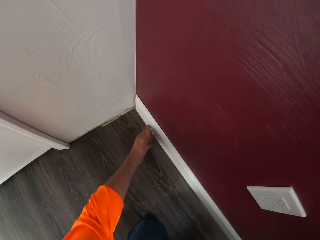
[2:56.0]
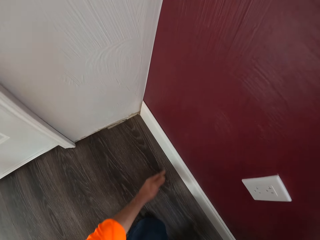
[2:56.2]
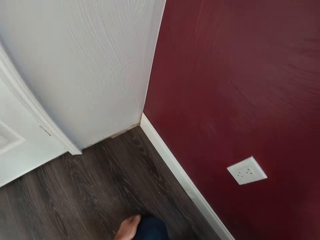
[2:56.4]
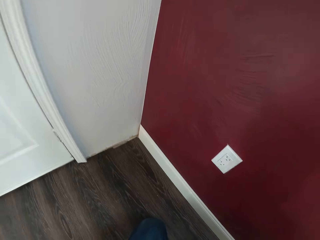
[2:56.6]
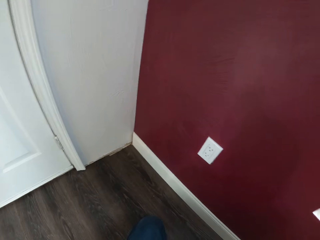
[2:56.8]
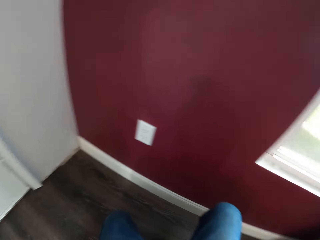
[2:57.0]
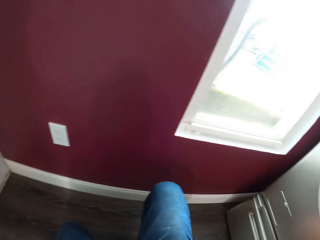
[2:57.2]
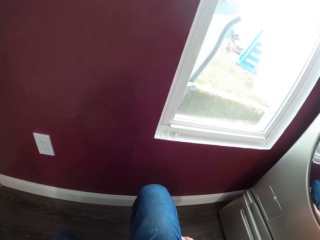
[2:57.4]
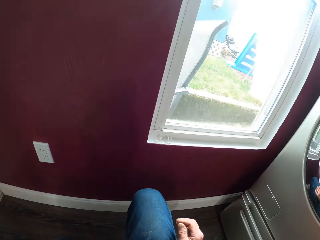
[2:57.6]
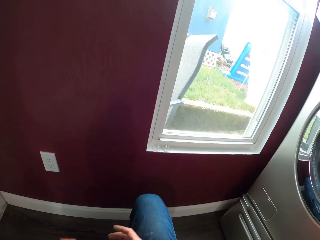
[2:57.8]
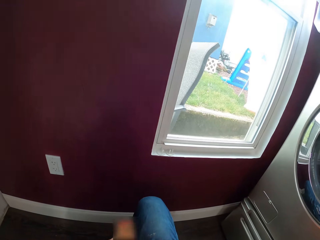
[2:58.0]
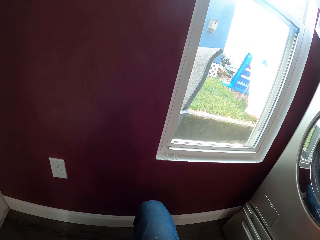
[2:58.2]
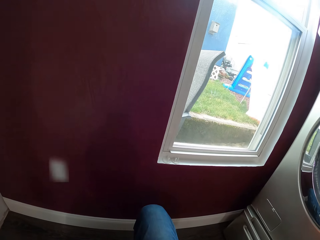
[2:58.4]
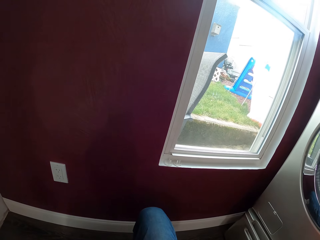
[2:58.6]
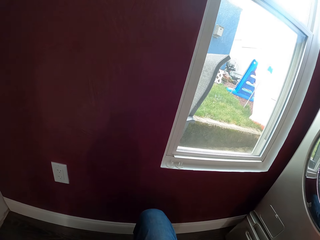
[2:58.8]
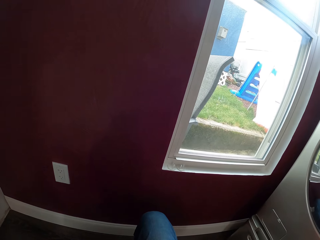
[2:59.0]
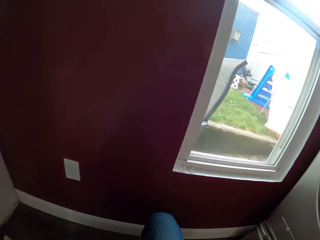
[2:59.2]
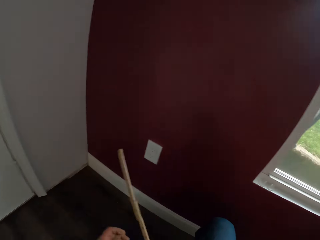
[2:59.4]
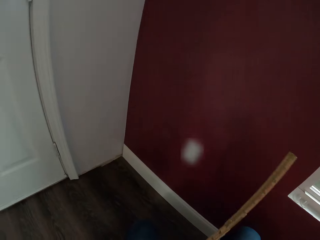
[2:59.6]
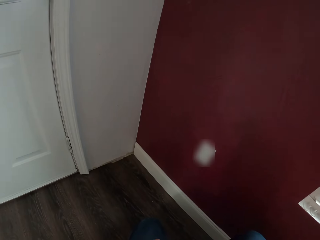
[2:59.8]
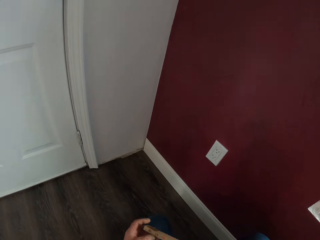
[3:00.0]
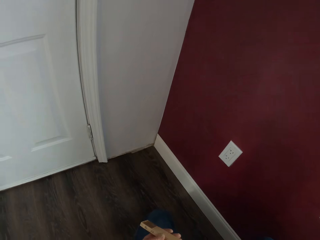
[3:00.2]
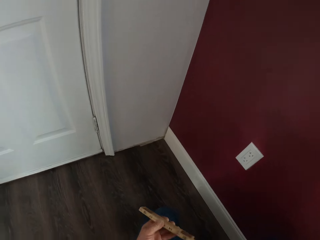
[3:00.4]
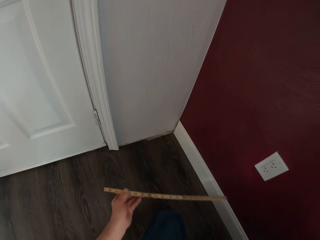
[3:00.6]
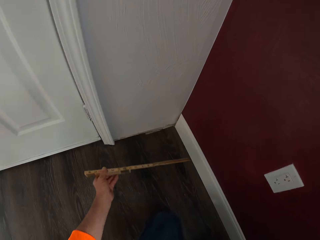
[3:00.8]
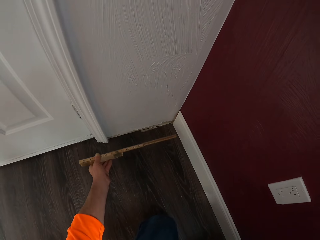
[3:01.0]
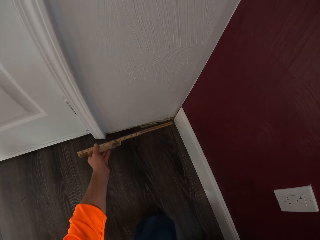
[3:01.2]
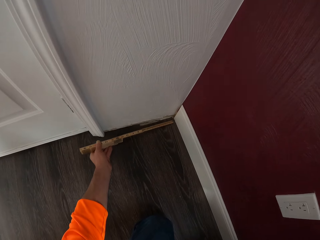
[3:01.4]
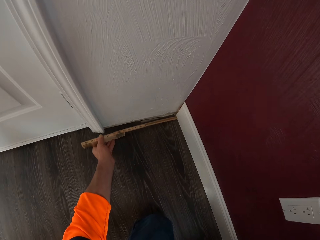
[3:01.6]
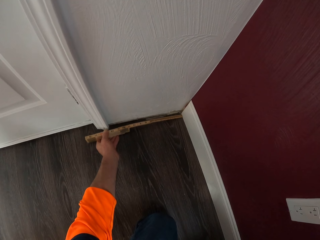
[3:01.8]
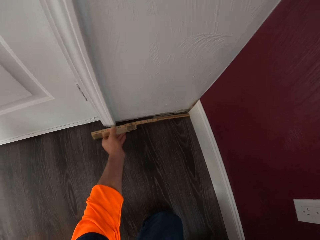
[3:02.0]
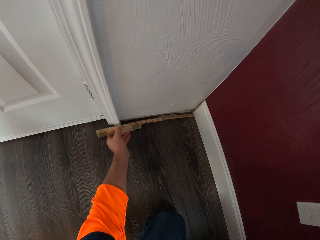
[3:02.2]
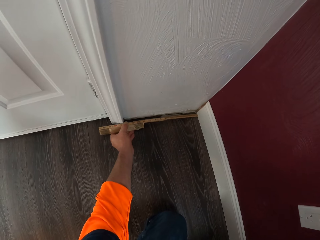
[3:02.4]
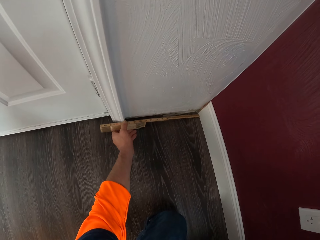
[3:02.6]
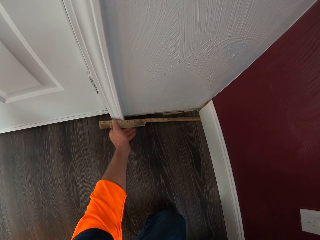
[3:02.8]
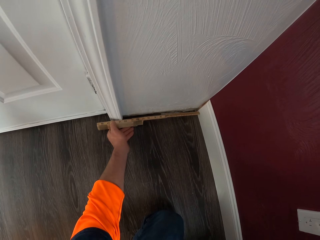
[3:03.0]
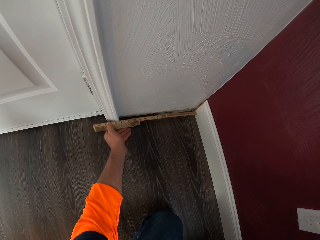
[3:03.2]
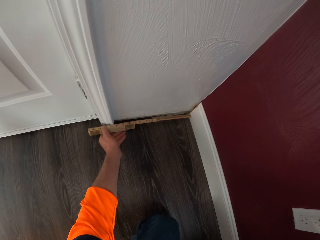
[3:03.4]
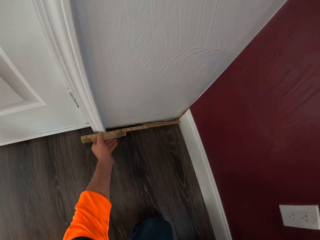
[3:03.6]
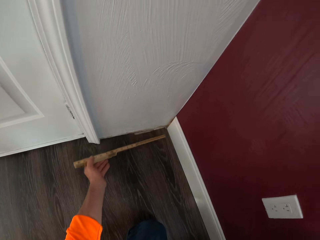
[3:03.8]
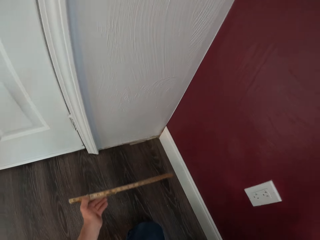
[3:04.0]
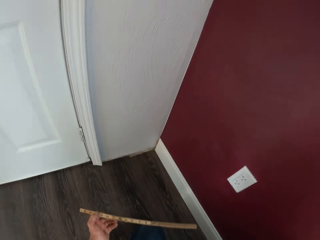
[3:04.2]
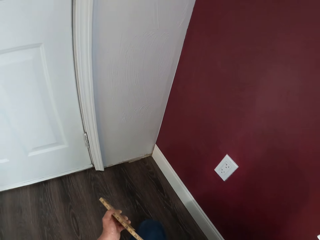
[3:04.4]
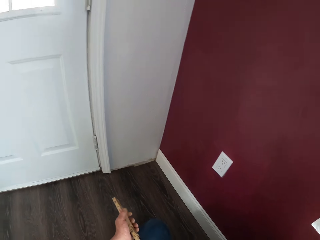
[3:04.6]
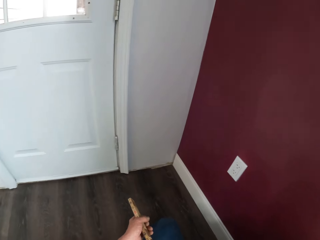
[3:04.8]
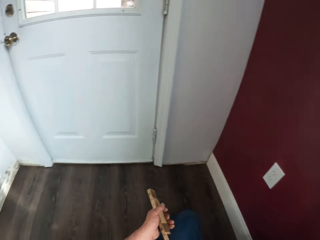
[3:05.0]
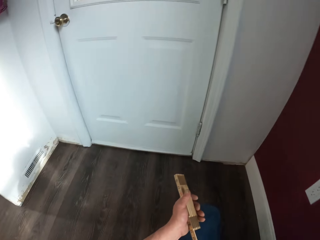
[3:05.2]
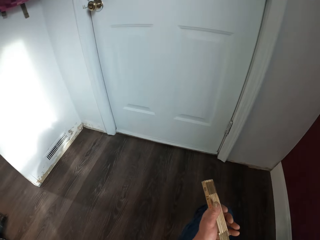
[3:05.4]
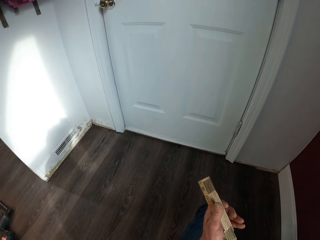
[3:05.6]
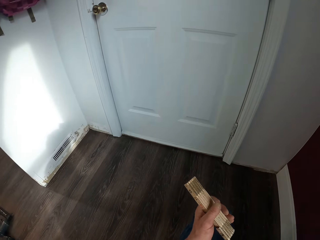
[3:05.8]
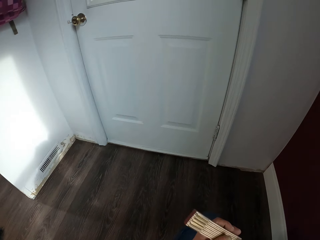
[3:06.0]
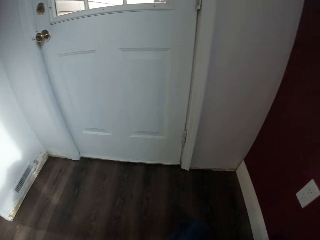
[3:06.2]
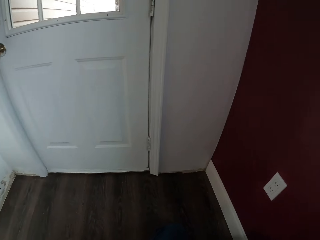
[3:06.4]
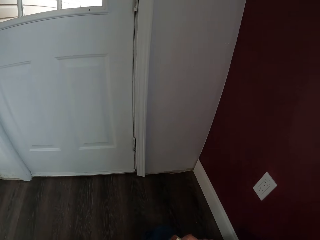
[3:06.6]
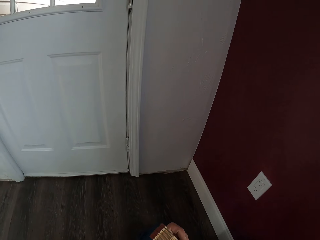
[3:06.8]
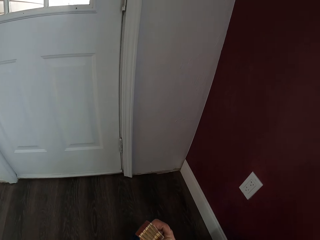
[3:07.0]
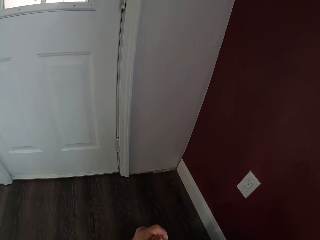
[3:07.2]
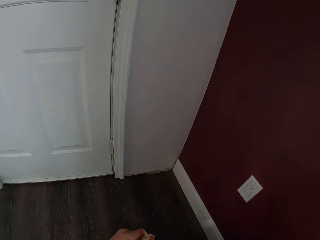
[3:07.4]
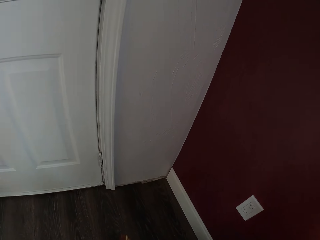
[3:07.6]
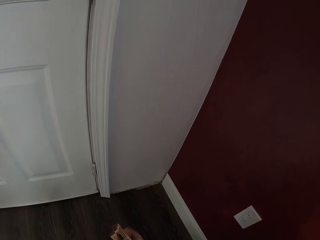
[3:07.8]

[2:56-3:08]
The camera wearer adjusts the wood against the wall. He kneels on the floor. He brings out a folding rule from his pocket. He places the folding rule against the wall. He measures the length of the wall. He kneels on the floor. He holds the folding rule with both hands.

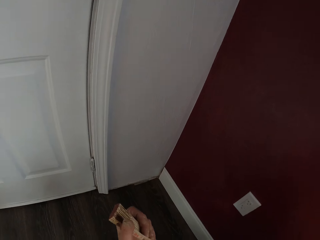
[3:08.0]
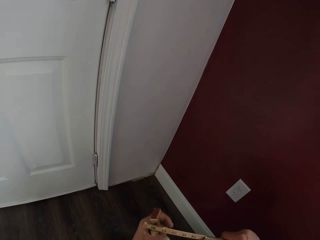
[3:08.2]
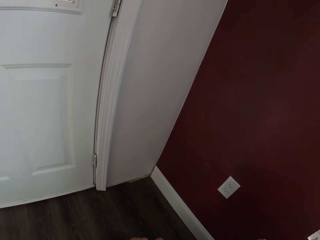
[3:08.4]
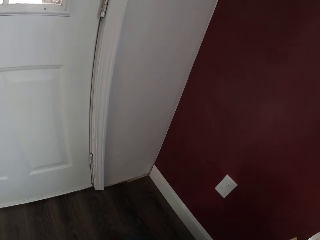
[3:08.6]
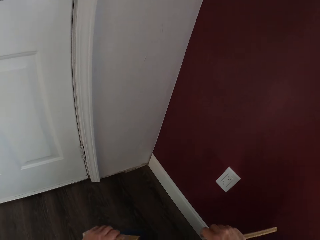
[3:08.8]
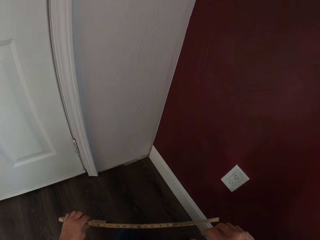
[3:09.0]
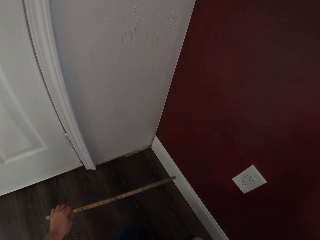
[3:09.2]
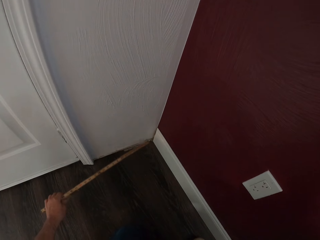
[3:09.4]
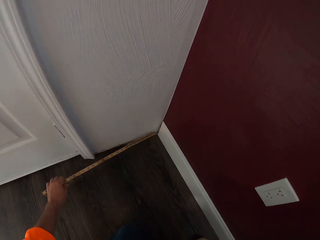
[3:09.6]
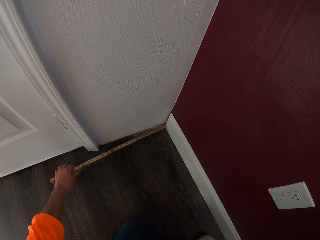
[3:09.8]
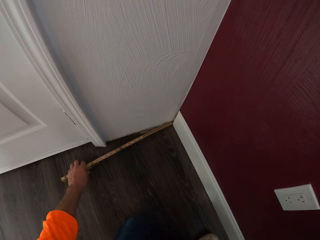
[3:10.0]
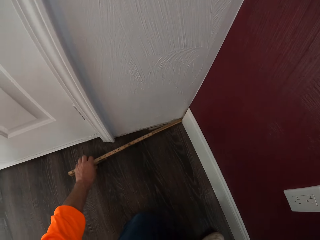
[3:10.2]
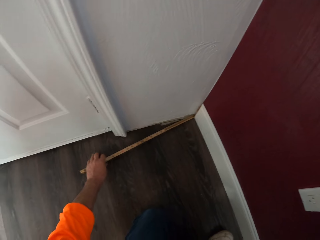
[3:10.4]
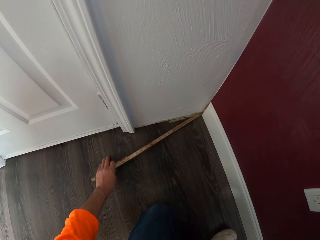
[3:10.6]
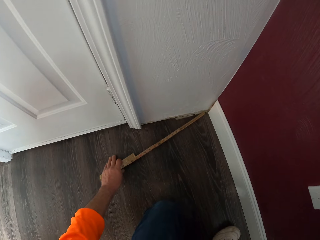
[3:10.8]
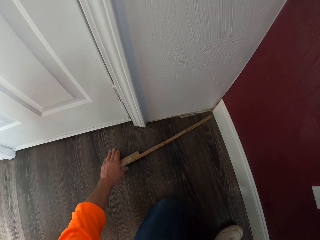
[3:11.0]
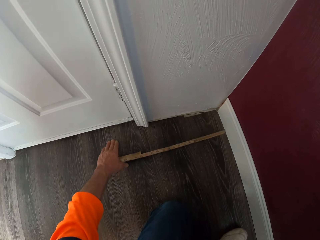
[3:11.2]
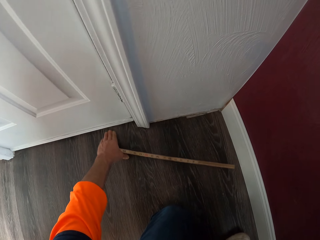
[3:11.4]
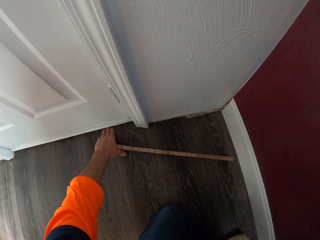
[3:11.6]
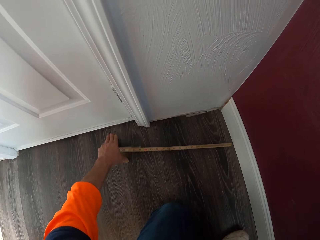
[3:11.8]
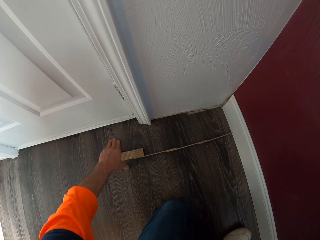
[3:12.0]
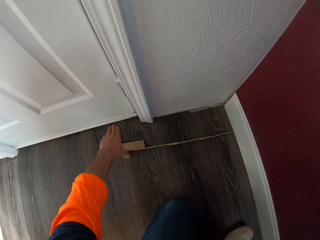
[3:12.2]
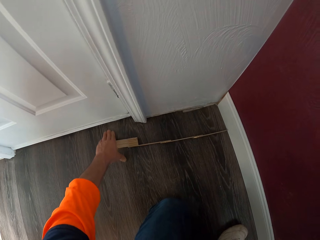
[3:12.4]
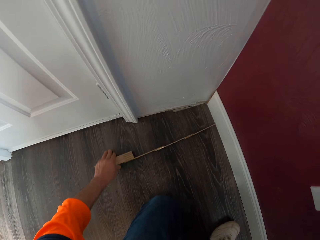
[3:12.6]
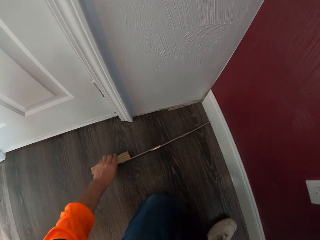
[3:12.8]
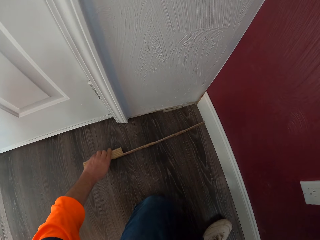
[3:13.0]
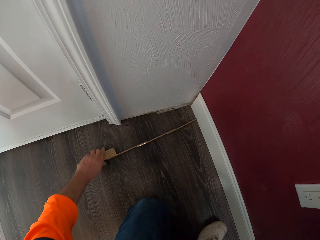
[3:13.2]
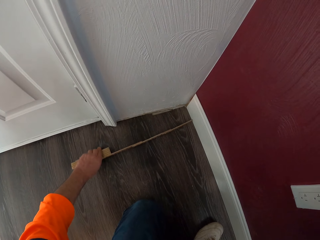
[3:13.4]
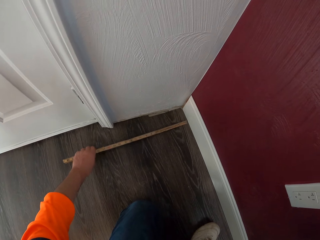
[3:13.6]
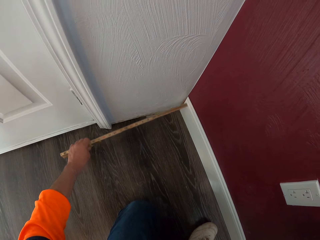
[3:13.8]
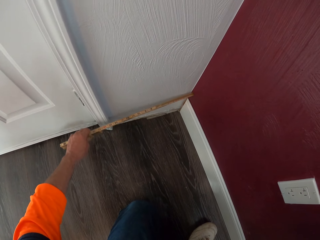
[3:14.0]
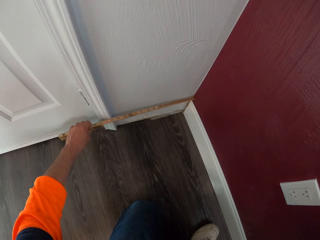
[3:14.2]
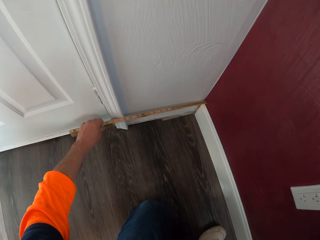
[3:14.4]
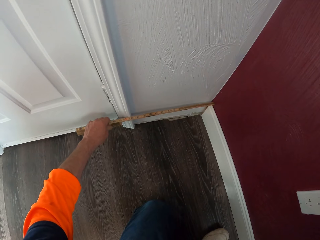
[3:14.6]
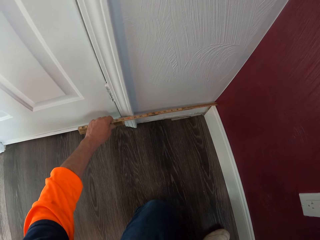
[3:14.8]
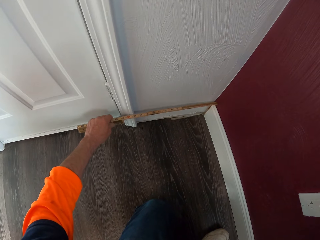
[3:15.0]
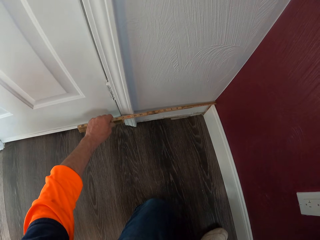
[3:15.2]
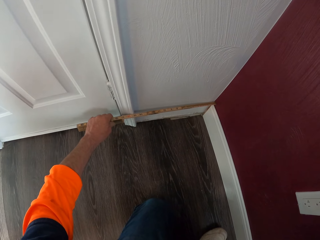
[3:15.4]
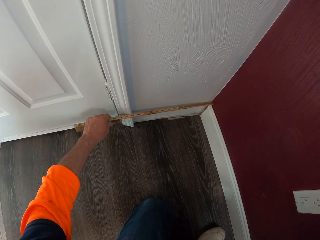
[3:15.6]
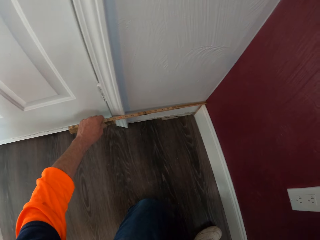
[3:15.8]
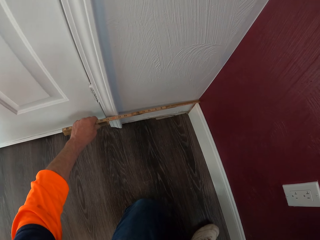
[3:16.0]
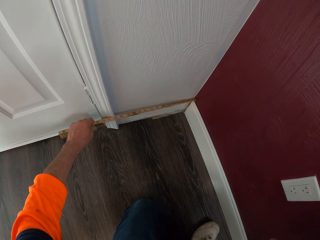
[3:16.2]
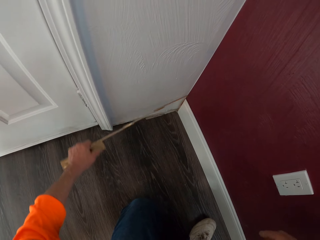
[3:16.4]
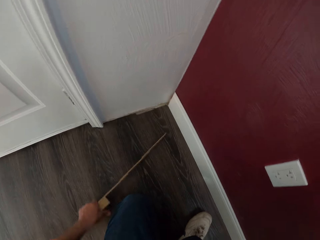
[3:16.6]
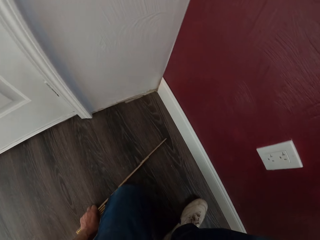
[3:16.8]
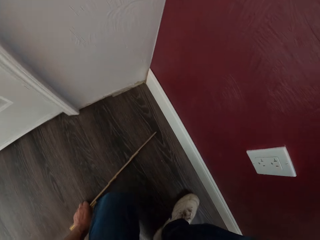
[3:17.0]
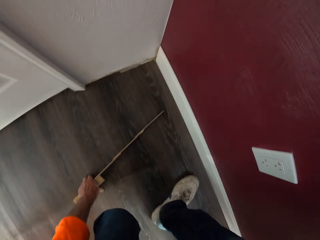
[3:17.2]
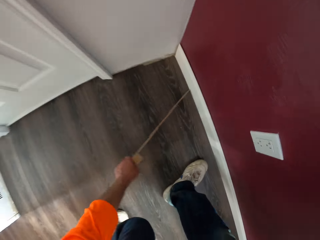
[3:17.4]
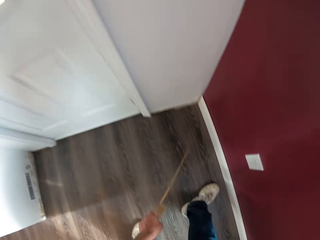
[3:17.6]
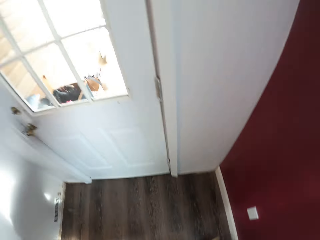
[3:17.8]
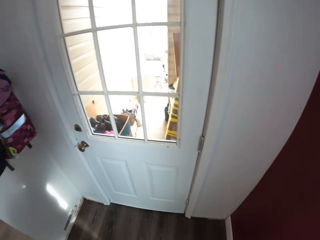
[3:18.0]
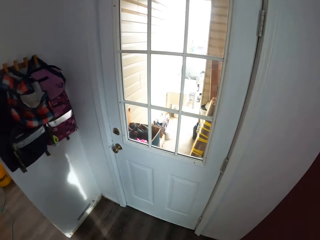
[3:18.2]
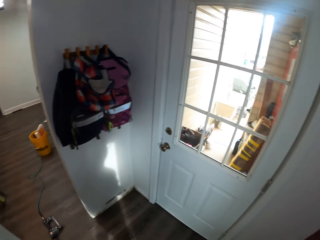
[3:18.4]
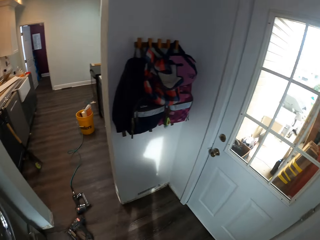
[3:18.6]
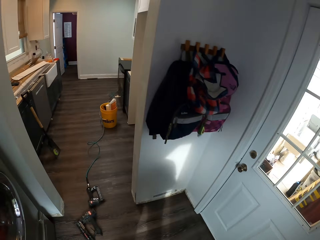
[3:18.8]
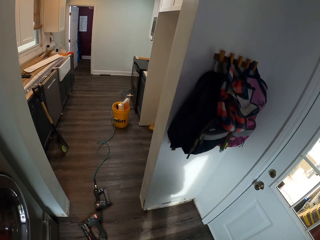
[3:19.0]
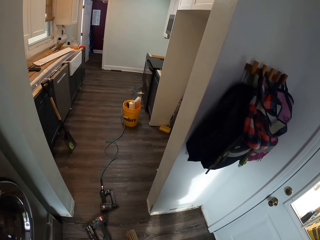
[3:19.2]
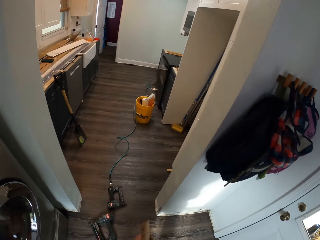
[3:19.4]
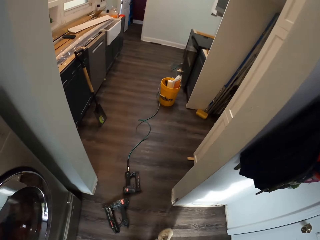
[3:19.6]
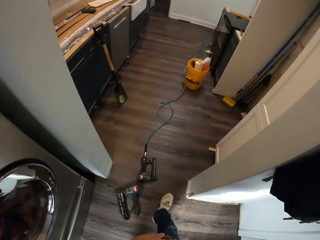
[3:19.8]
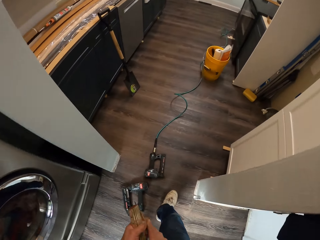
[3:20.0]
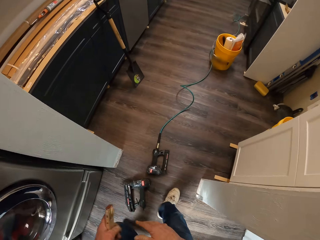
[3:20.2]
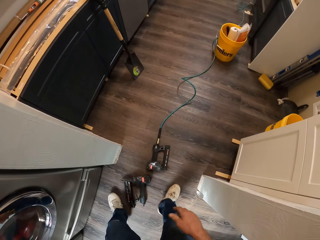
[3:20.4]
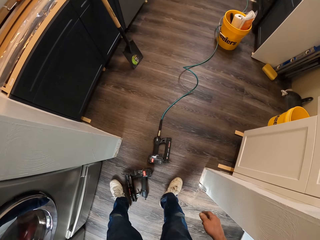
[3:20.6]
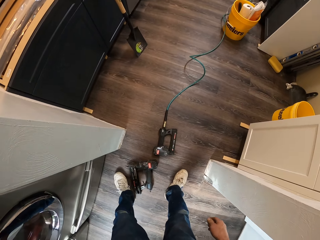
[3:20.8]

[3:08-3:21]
The camera wearer places the folding rule against the wall. They measure the length of the wall. They drop the folding rule on the floor, roll the folding rule on the floor and pick up the folding rule from the floor. They place the folding rule against the wall. They stand. They walk forward on the floor.
